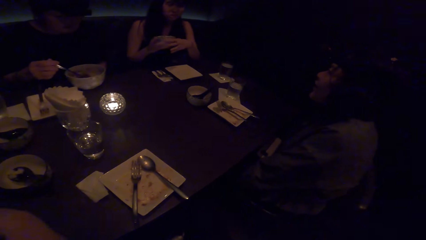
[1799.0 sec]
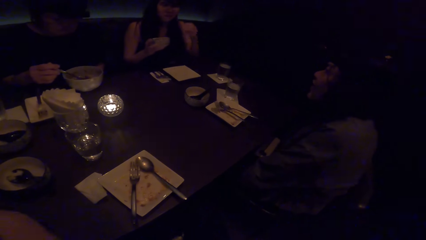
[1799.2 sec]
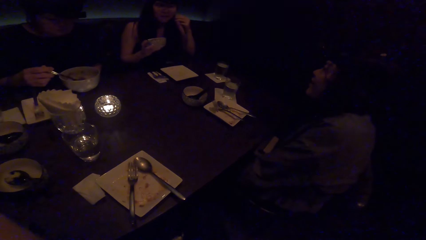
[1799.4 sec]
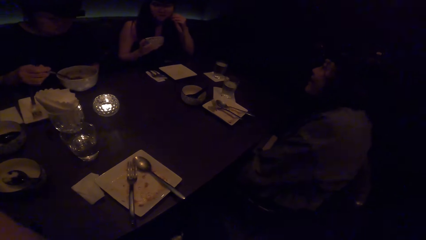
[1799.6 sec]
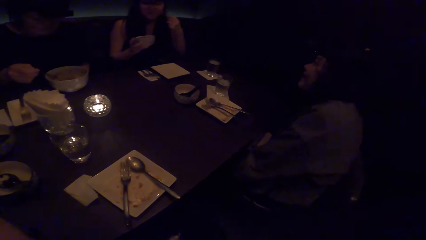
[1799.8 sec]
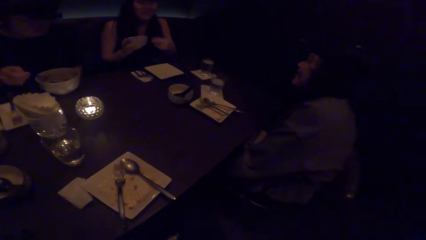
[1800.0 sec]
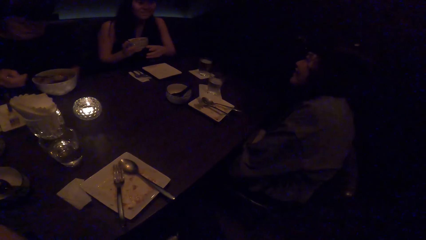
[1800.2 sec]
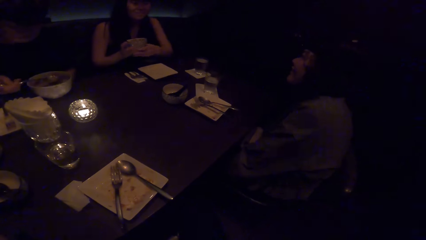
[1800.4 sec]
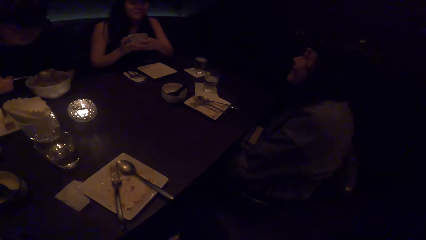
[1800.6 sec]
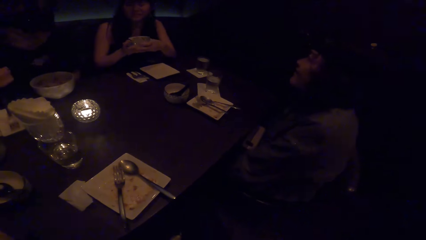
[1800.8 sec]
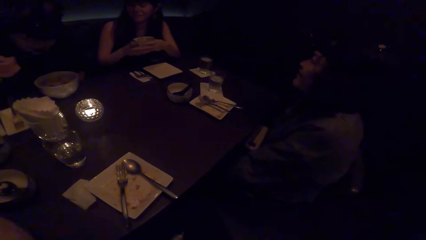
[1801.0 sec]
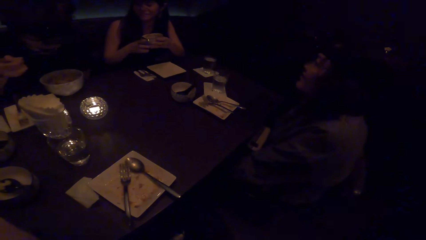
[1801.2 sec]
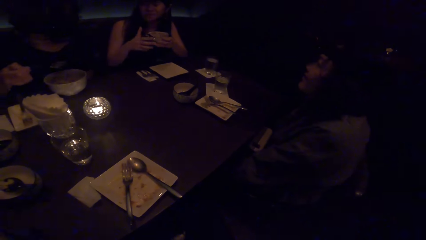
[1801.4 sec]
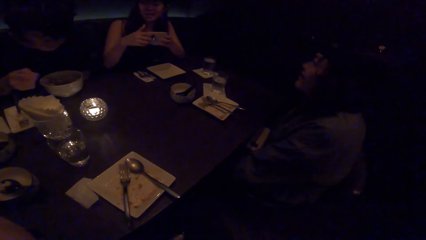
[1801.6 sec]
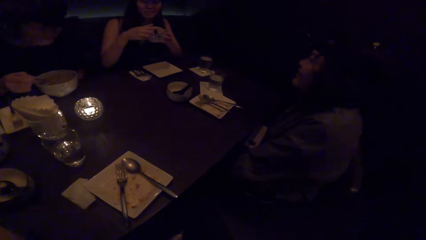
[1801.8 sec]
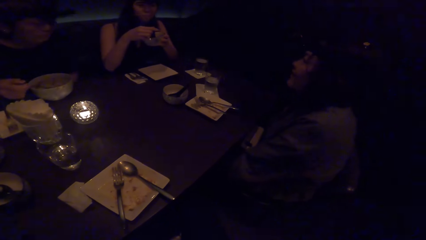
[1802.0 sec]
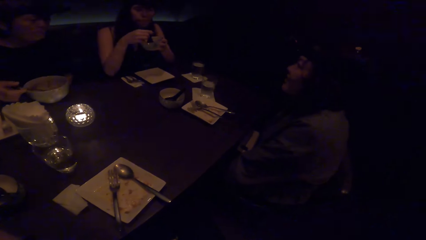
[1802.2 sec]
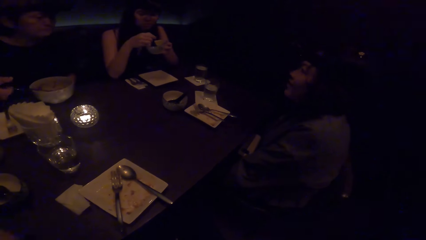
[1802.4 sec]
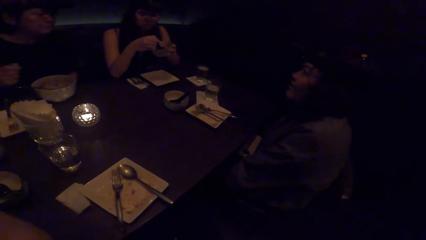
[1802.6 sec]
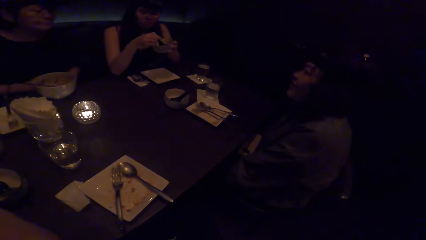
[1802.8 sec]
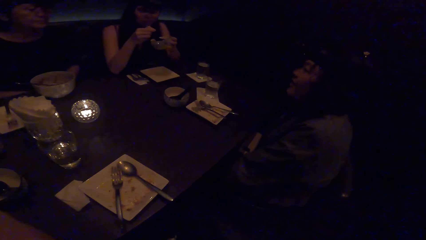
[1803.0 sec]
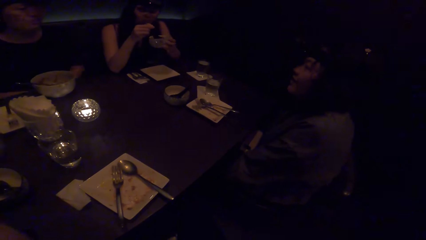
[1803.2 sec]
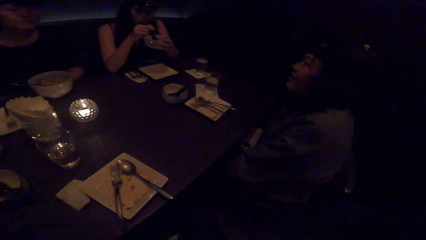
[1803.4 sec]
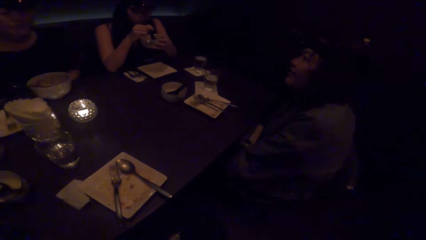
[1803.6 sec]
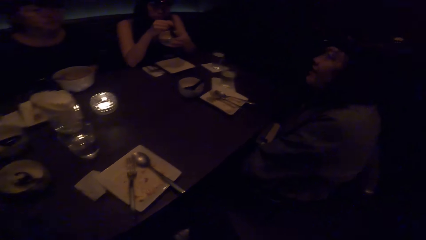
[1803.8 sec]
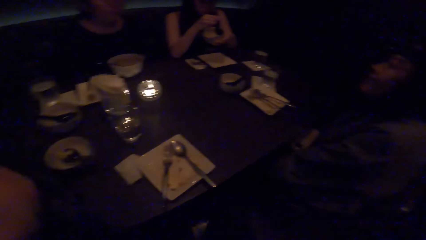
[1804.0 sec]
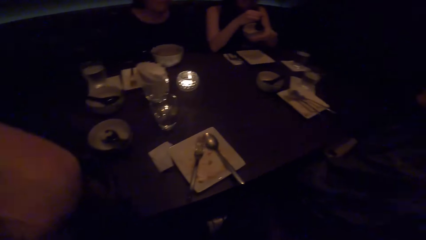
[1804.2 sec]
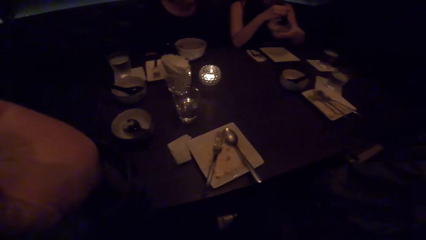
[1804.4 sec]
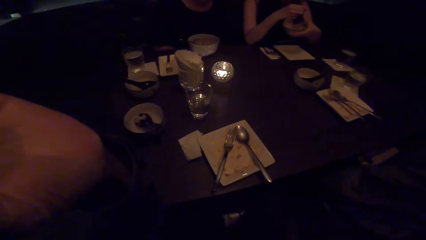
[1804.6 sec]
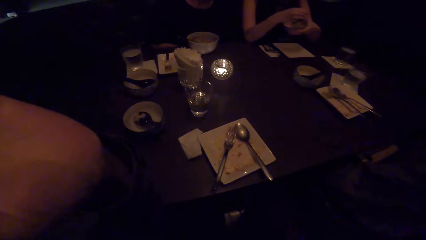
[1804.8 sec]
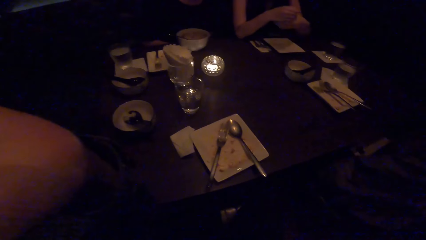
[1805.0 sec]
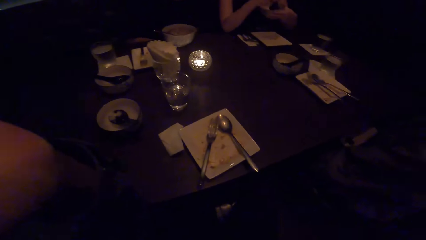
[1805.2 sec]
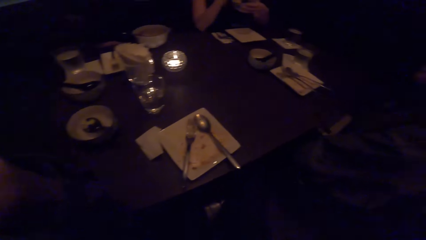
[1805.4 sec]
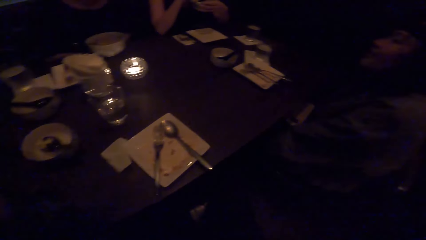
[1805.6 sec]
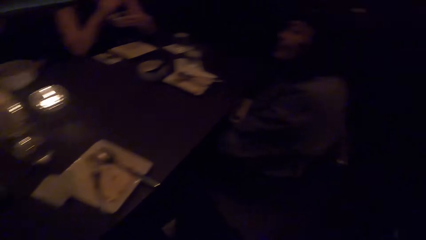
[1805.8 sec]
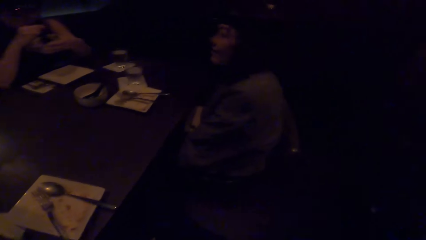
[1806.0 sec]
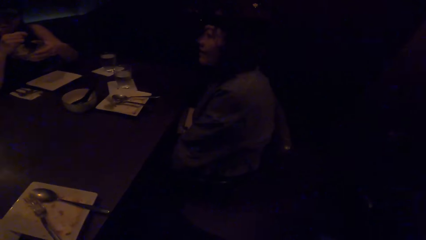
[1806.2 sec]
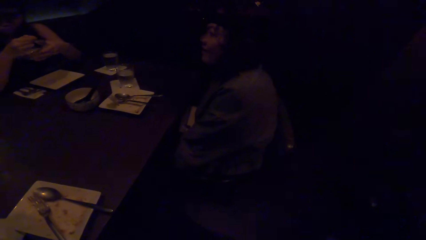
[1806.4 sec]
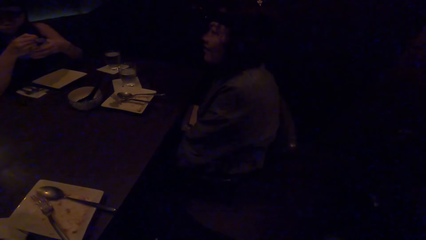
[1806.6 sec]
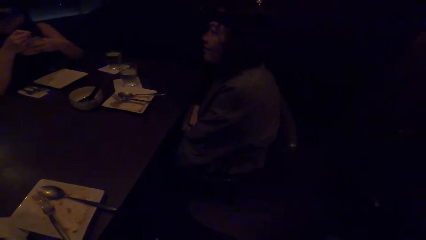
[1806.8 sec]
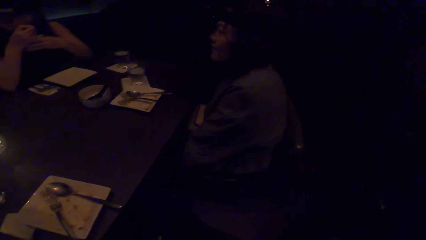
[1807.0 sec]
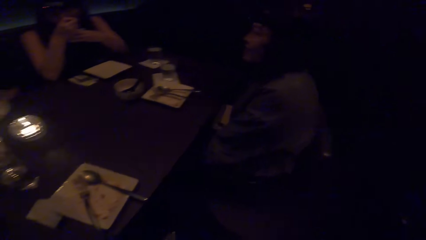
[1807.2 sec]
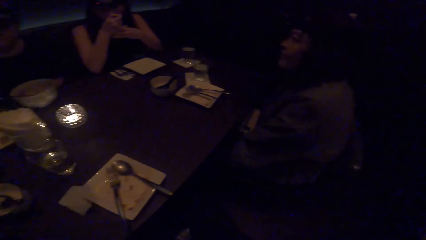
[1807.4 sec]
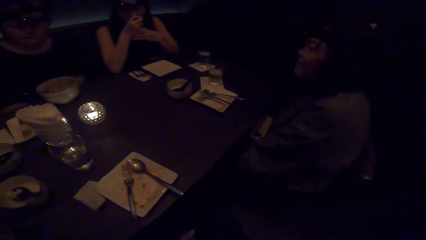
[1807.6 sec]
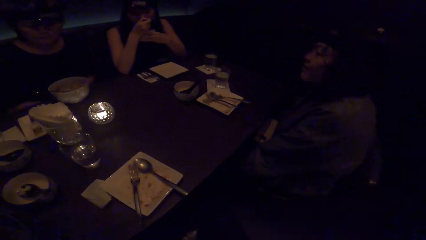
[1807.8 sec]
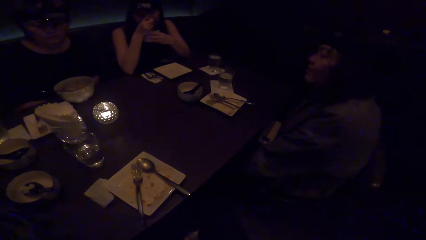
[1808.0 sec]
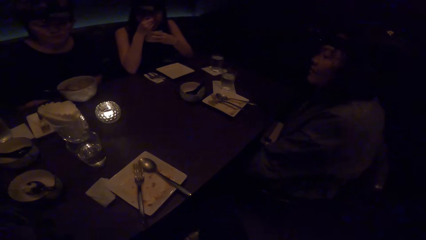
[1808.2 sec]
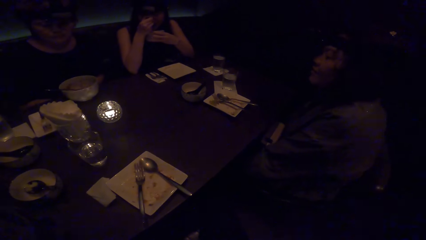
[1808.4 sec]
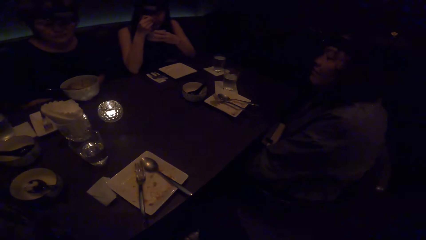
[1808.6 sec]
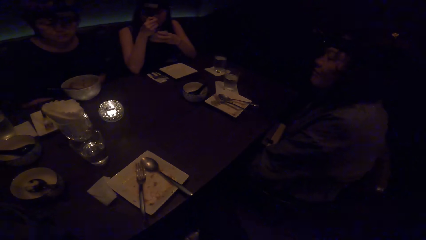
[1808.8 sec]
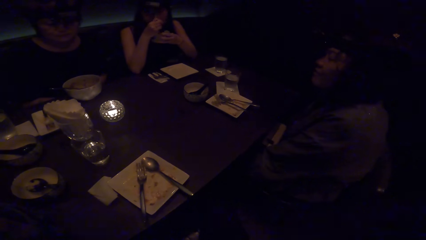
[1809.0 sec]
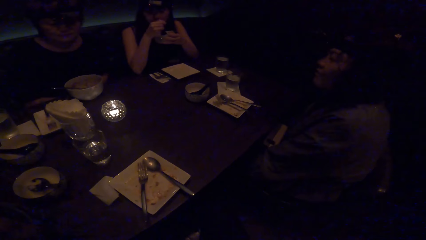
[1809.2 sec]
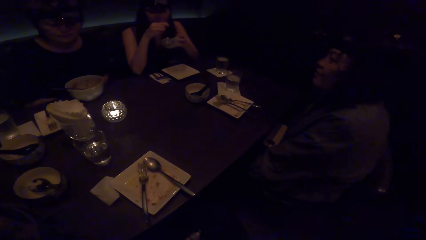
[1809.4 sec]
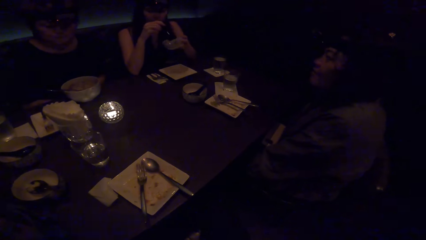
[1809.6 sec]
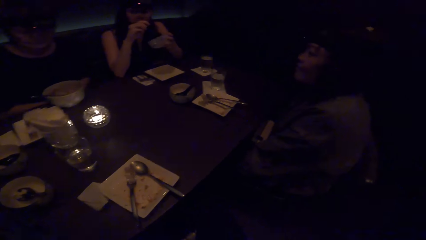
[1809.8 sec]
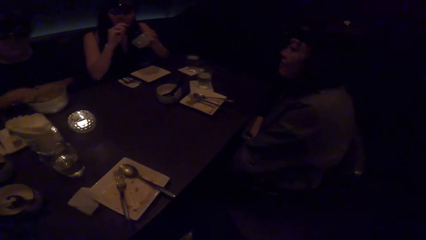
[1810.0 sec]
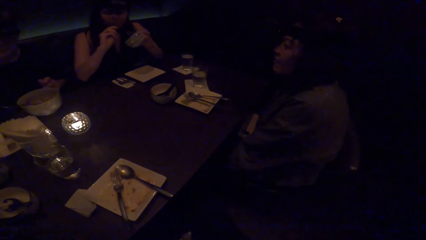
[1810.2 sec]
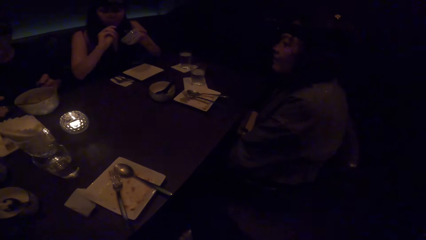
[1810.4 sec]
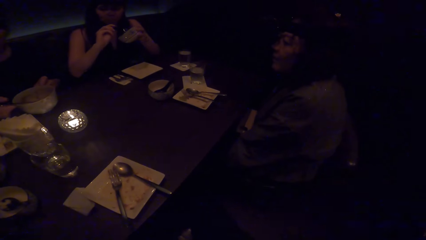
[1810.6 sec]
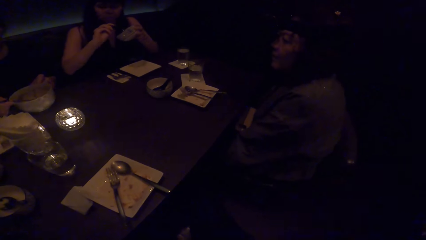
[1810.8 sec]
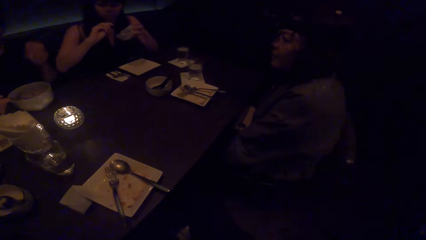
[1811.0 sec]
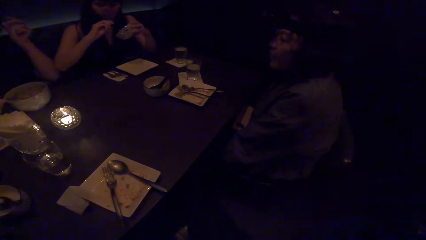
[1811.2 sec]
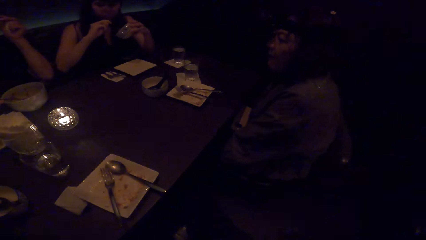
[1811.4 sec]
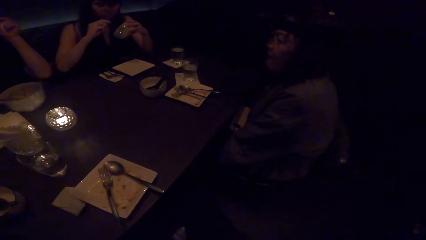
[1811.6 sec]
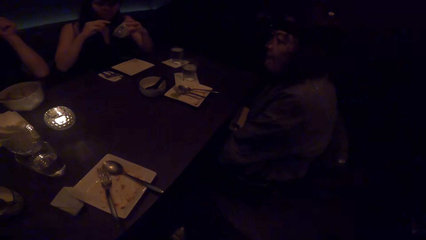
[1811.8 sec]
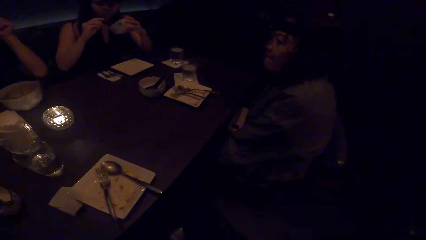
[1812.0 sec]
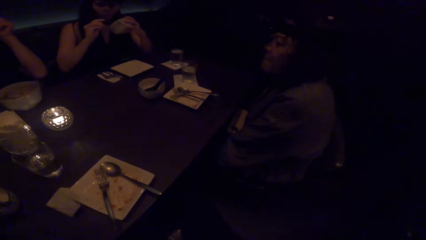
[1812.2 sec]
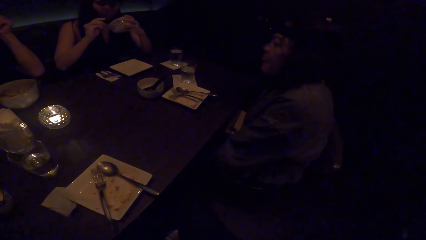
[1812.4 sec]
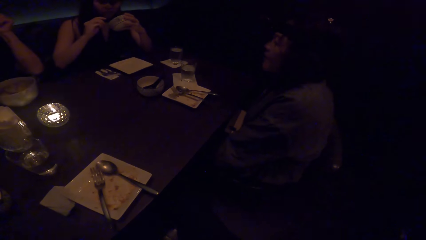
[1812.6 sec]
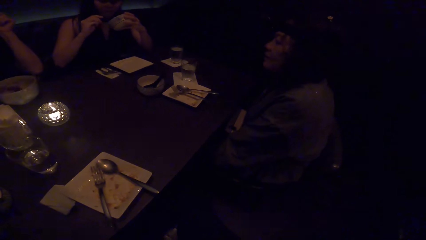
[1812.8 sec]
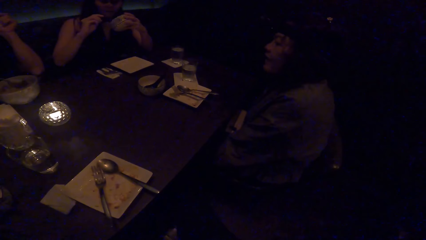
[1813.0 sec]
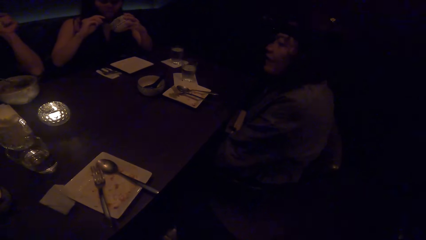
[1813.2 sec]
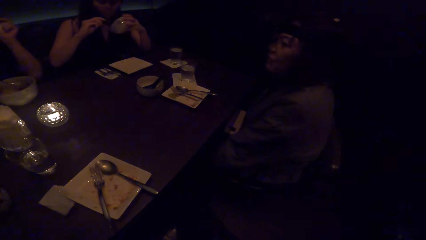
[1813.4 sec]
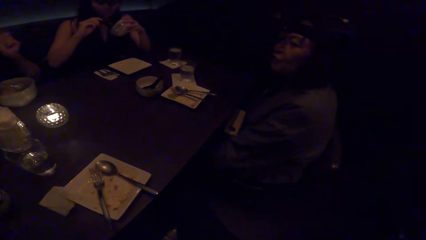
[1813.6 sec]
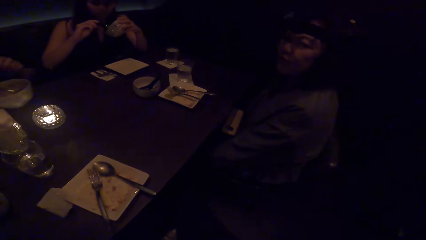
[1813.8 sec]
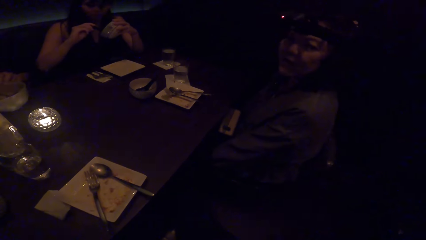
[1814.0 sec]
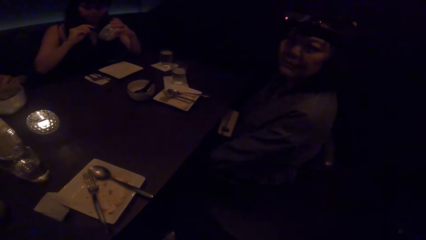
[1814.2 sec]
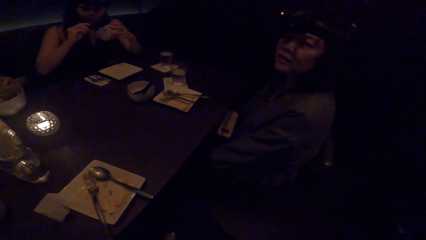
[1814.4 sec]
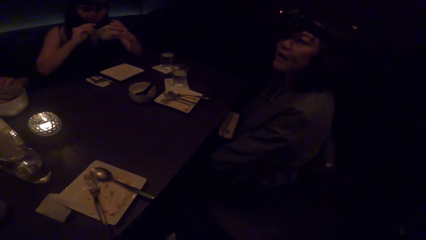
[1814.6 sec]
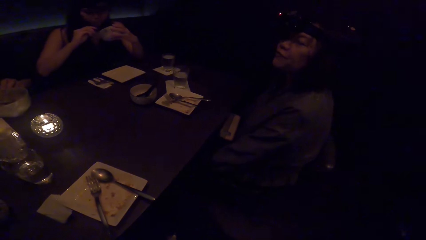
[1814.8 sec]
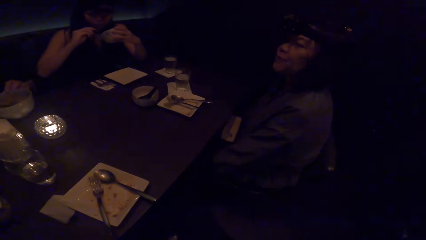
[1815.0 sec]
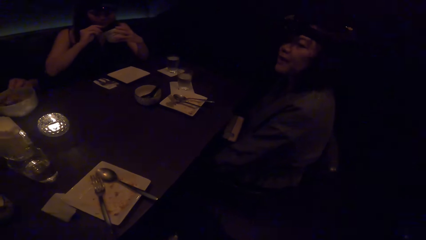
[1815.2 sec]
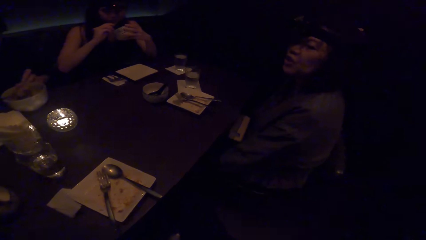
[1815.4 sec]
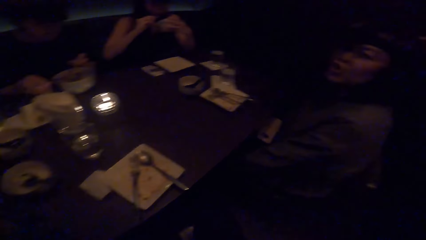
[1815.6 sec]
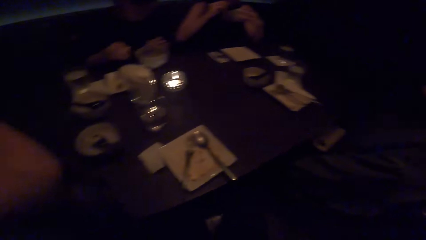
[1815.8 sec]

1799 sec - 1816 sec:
A woman eats soup with a spoon. Another woman drops the spoon in her plate. The camera wearer looks around. The second woman touches her head with her left hand. She touches her head with her left hand again. A third woman looks at the camera wearer.
